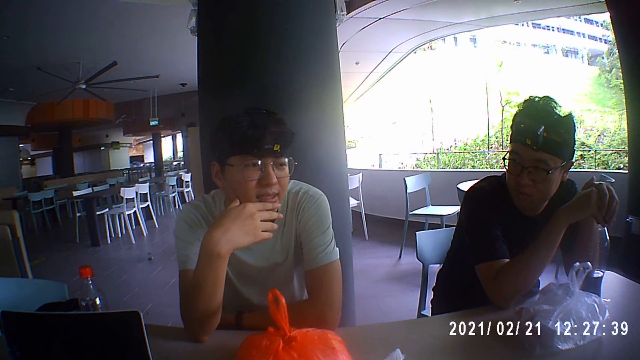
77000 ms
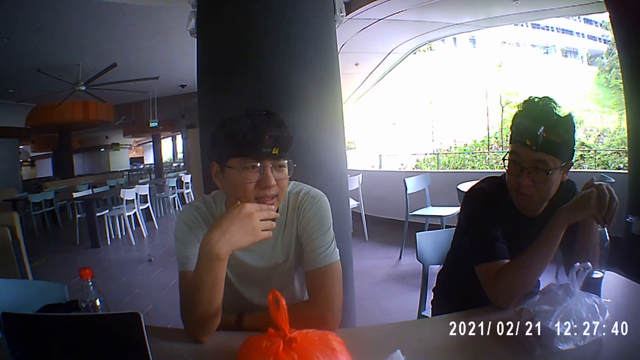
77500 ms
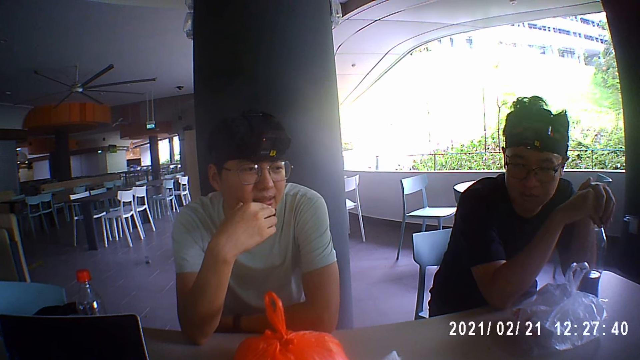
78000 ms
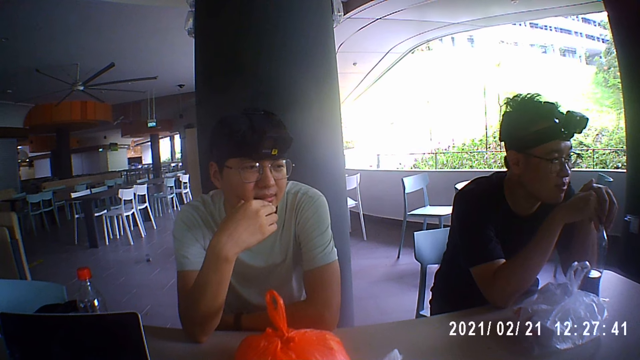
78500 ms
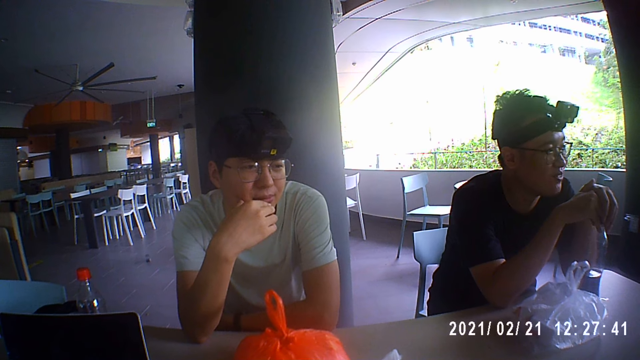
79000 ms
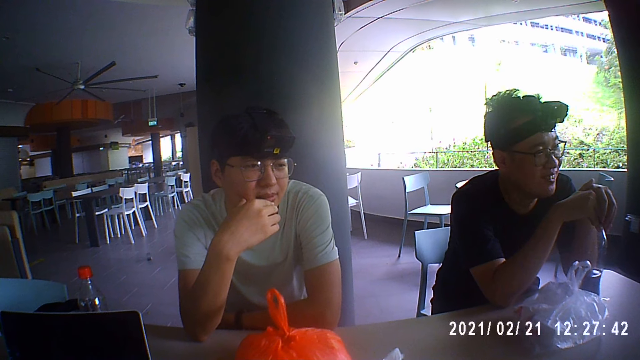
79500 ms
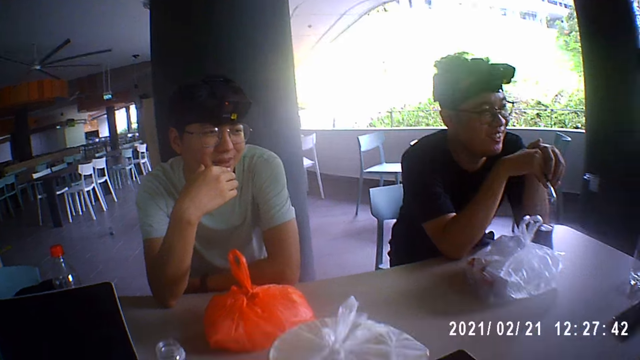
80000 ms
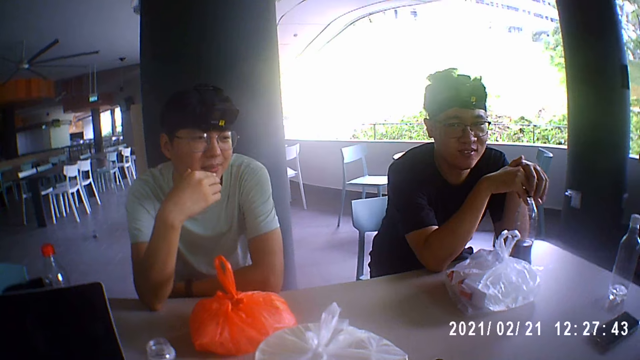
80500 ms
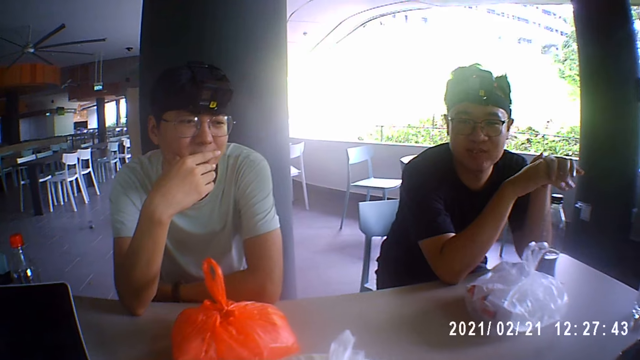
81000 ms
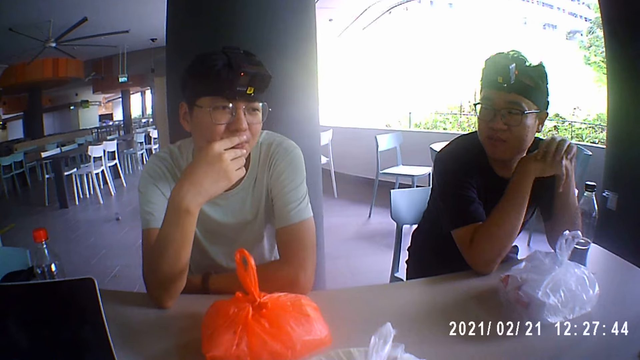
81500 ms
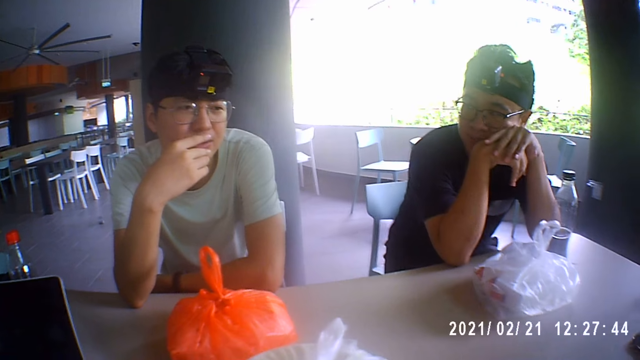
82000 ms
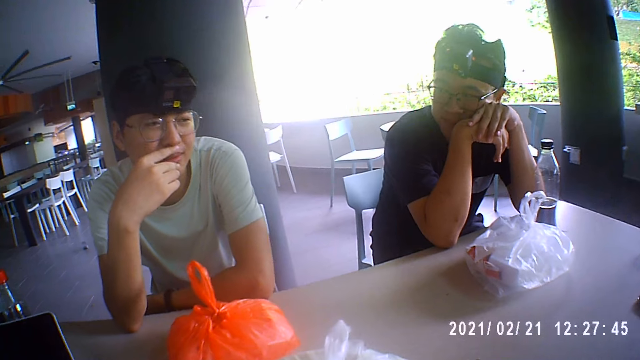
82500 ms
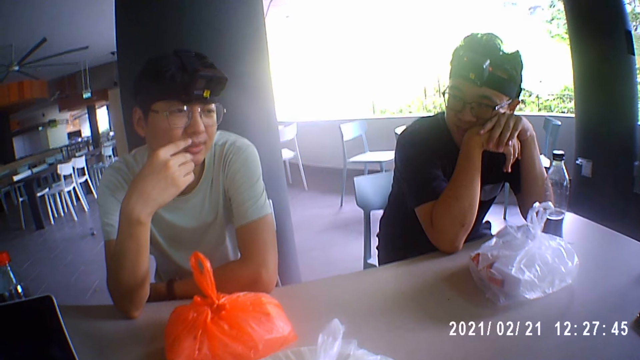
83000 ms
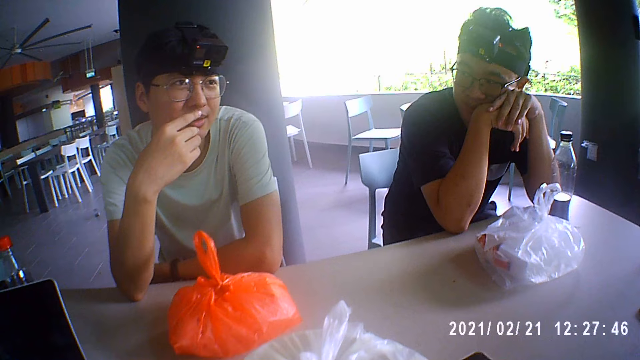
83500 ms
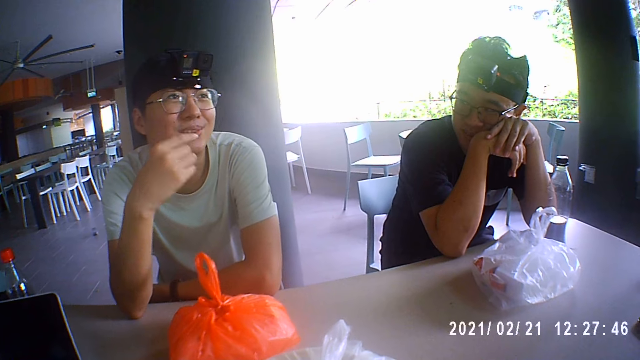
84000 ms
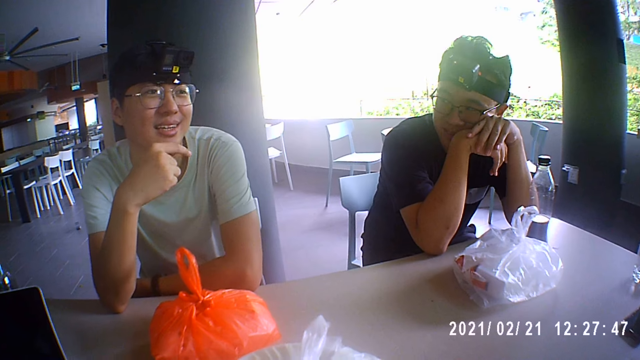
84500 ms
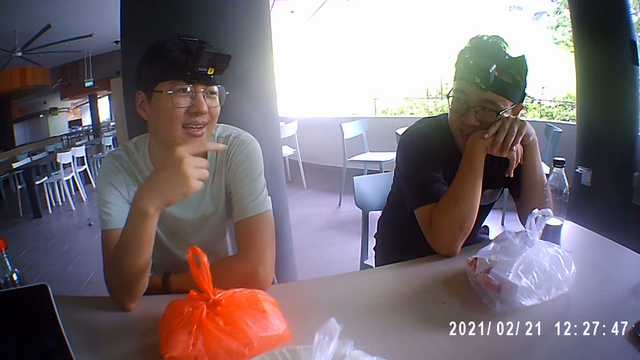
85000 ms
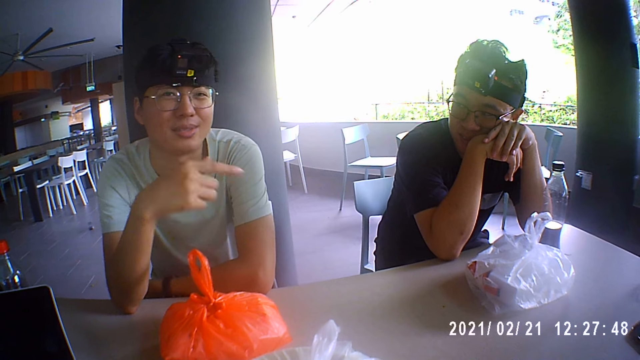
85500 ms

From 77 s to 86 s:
A person turns. Another person talks to a person. The first person puts his head on his hands. A third person talks to the first person, the second person, and the camera wearer. The third person moves his left hand.

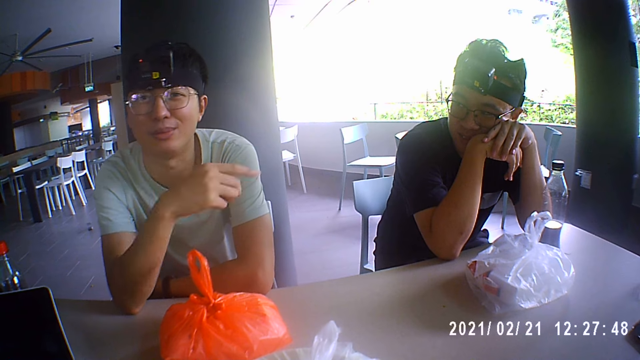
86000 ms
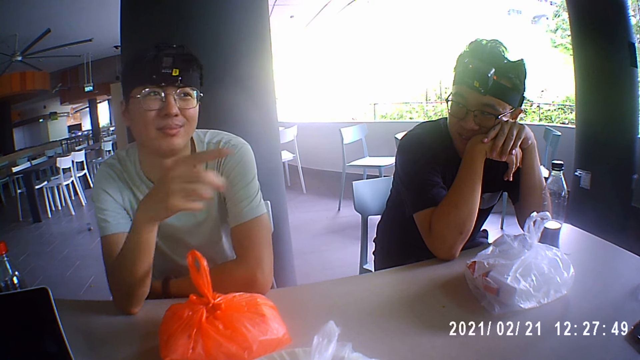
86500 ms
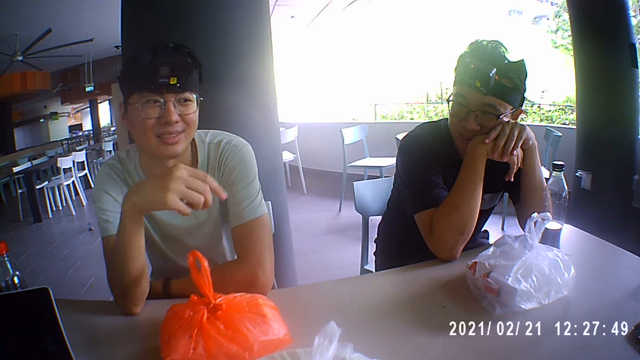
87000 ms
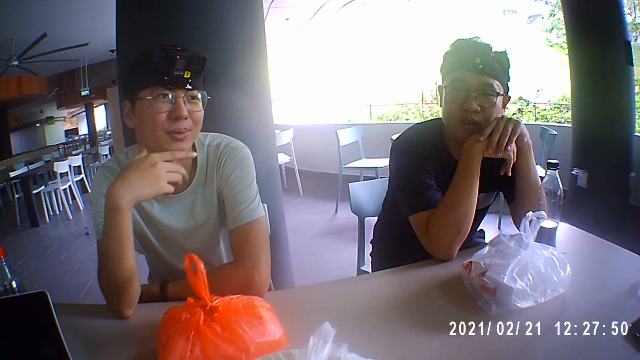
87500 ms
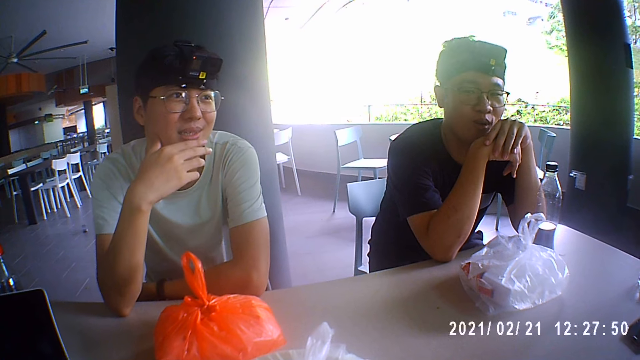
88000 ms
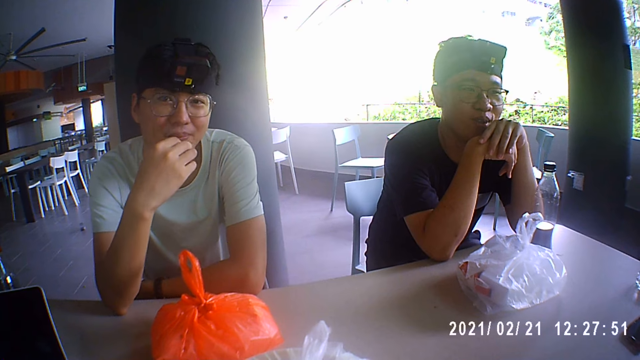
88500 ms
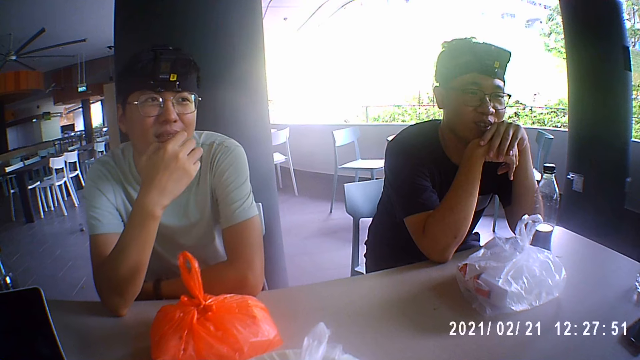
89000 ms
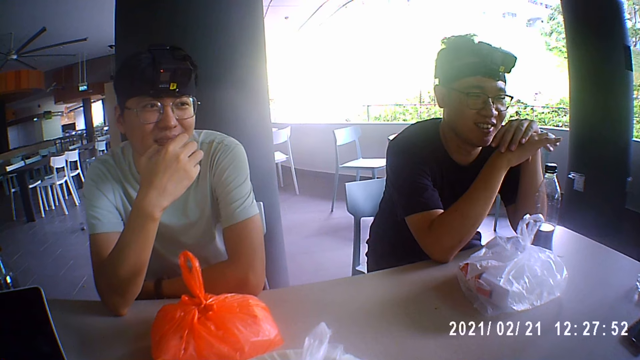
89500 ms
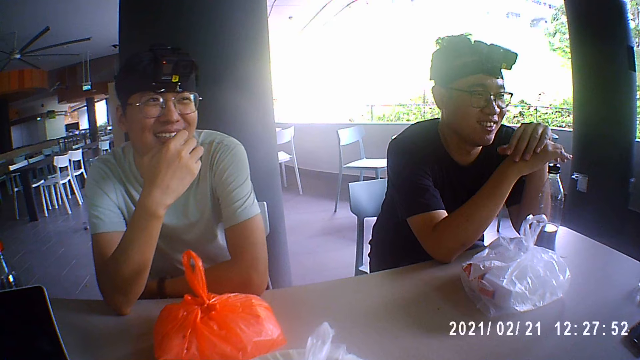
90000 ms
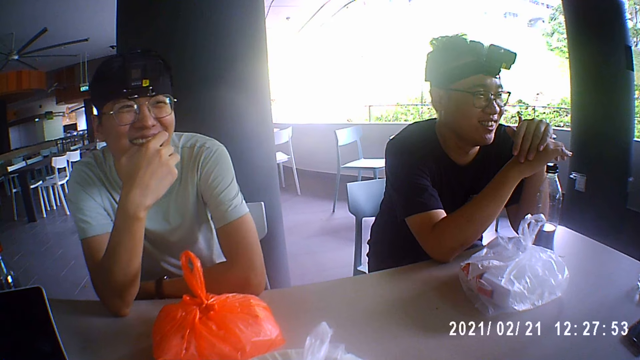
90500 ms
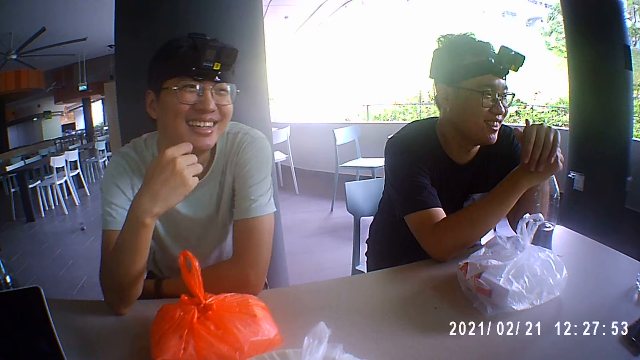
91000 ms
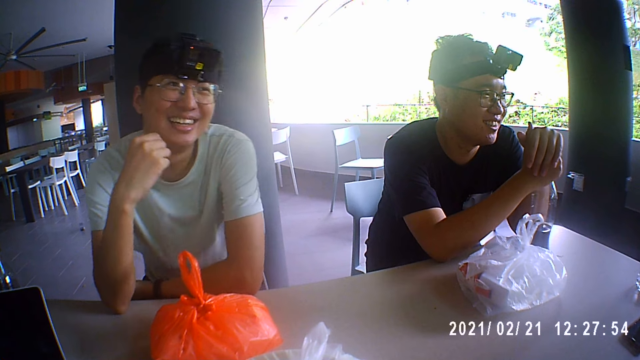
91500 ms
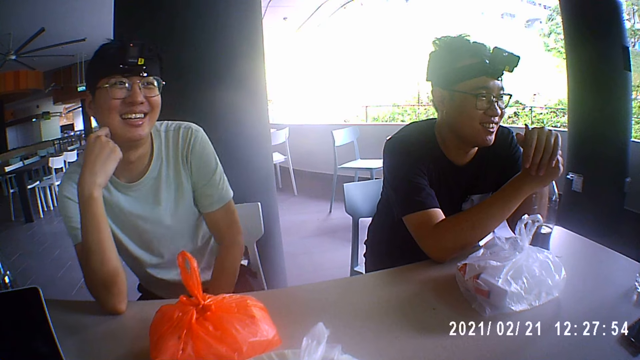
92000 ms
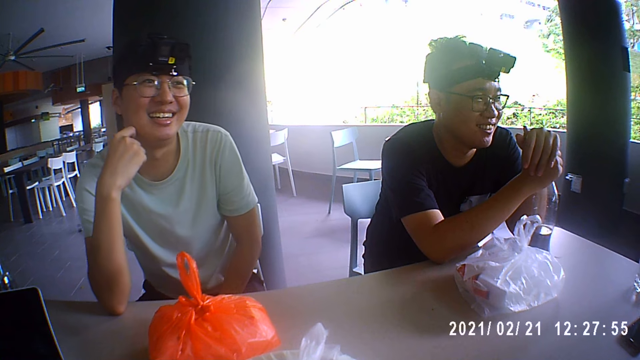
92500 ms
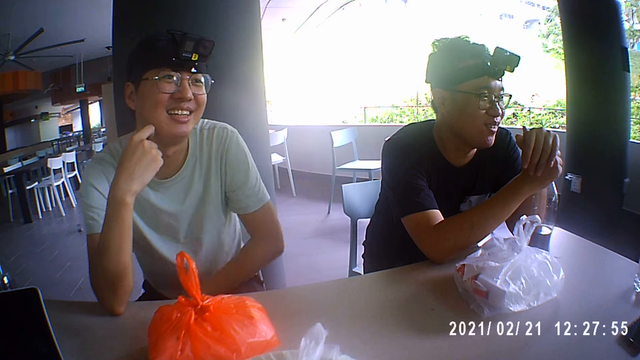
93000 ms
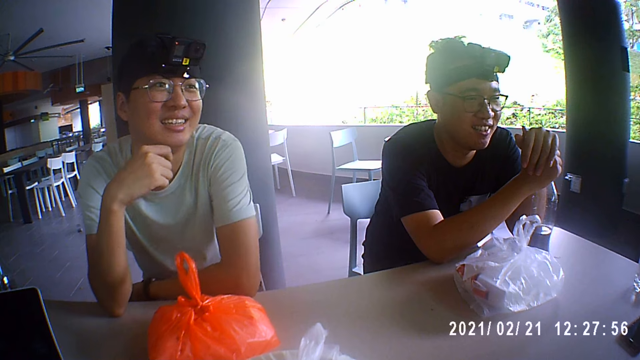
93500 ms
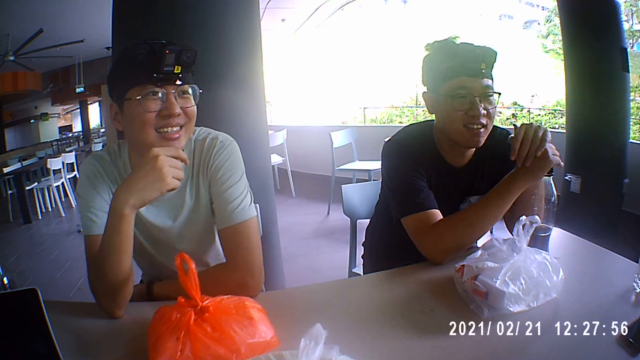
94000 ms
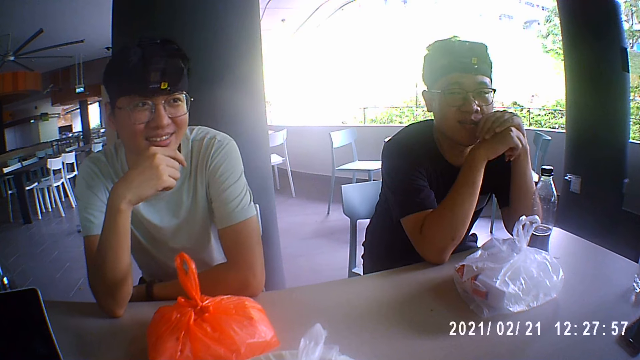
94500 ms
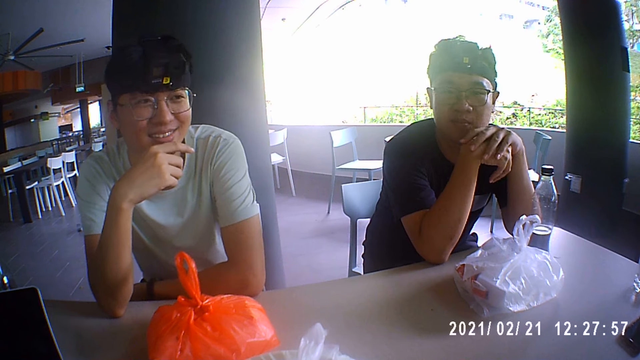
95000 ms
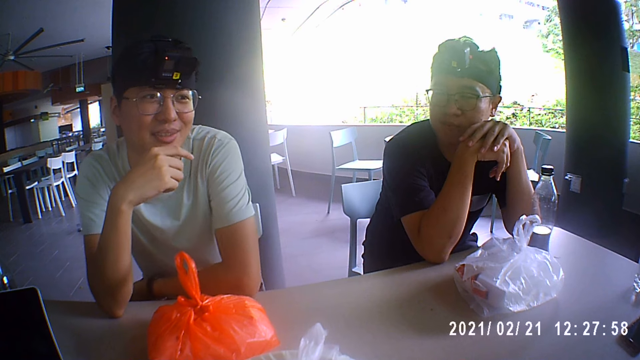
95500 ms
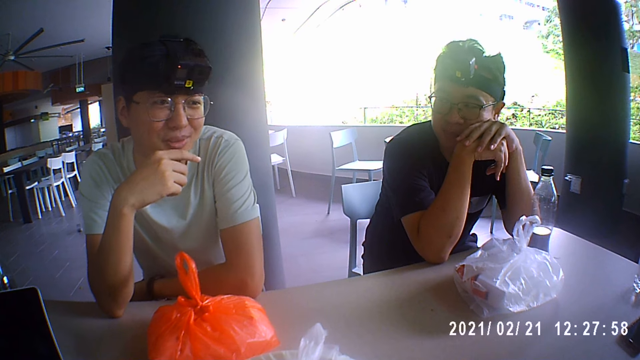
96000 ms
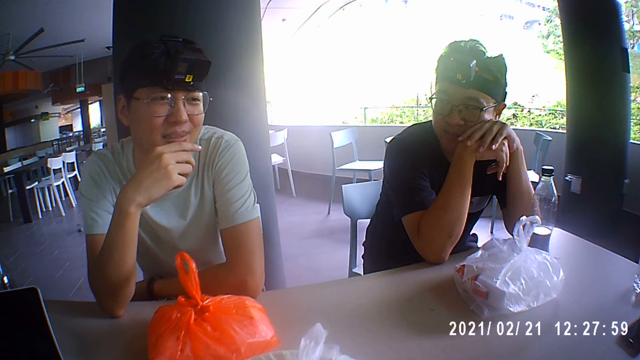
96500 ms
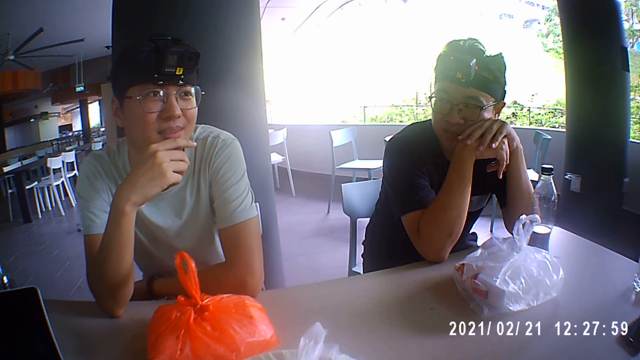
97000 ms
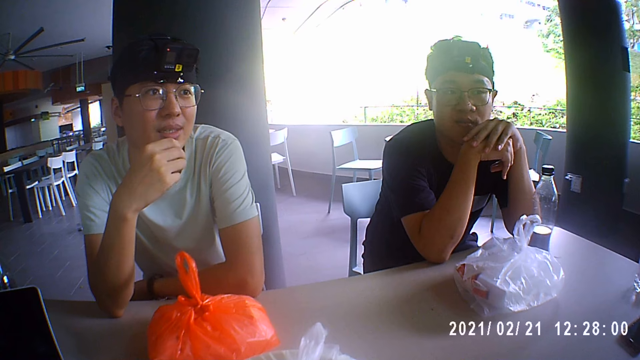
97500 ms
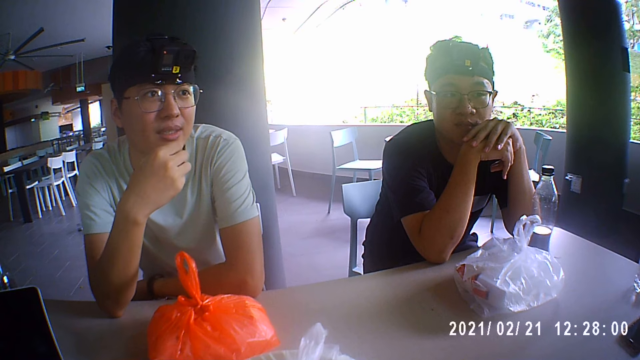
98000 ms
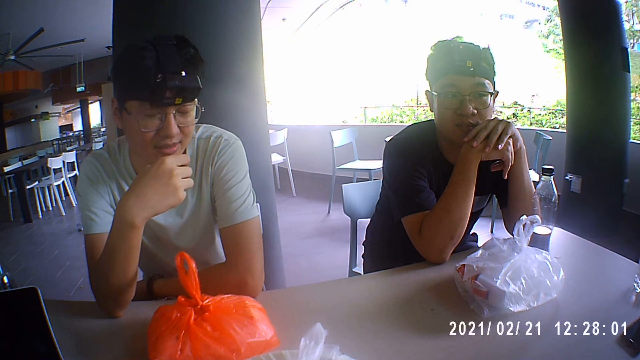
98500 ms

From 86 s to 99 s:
A person touches his chin. Another person nods his head. The first person laughs and moves his body. A man talks. The first person puts his hand on the table. The first person talks to the other person, a third person and the camera wearer. The first person touches his chin.
